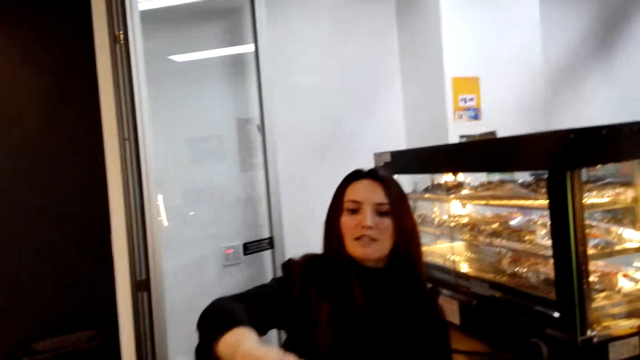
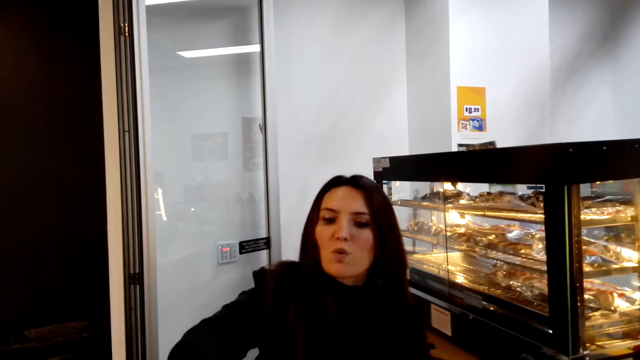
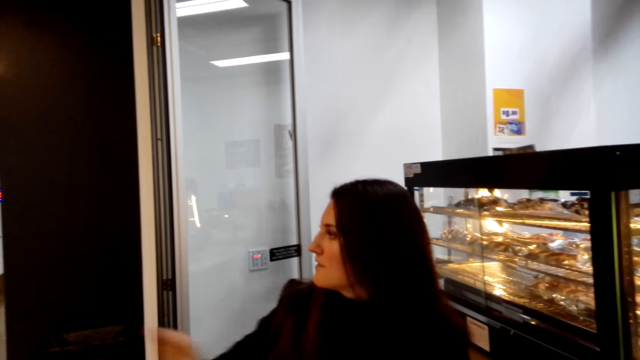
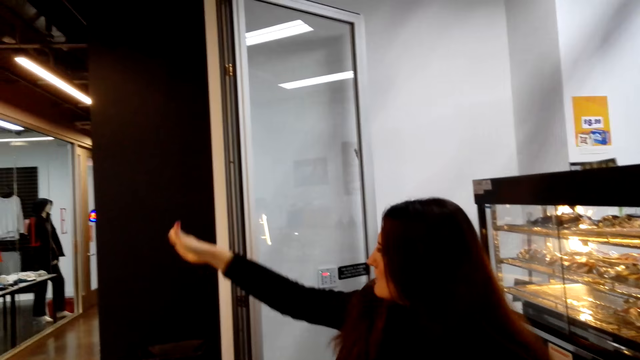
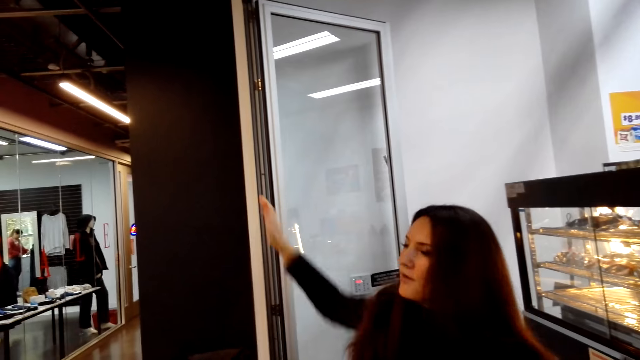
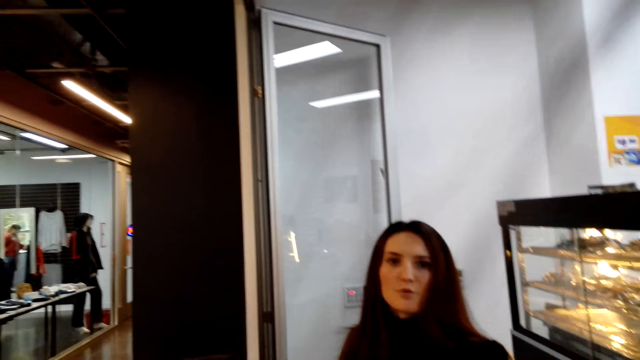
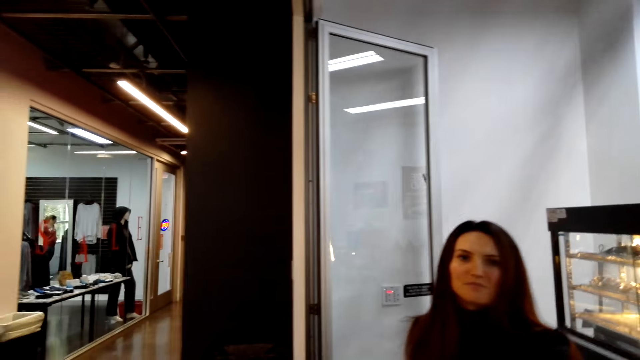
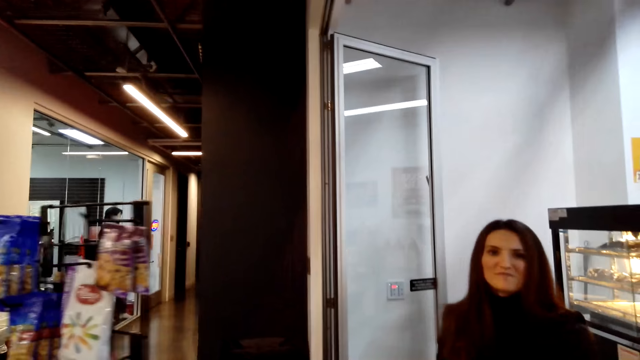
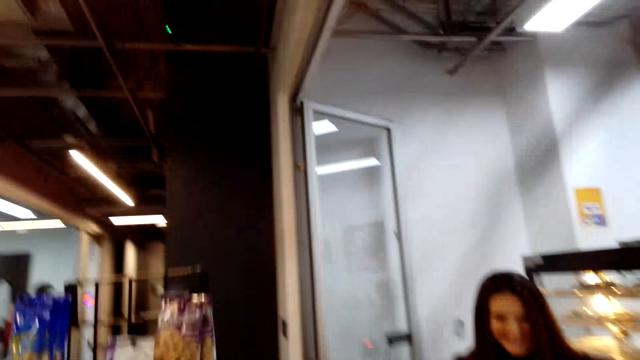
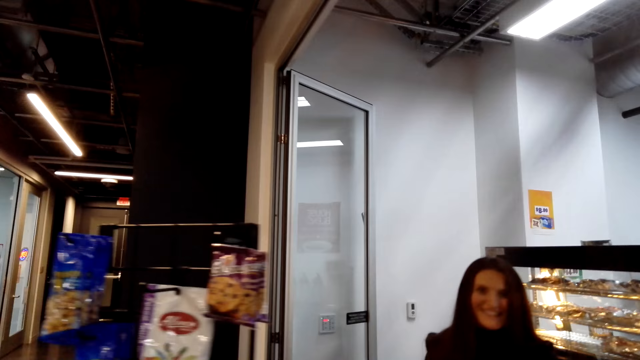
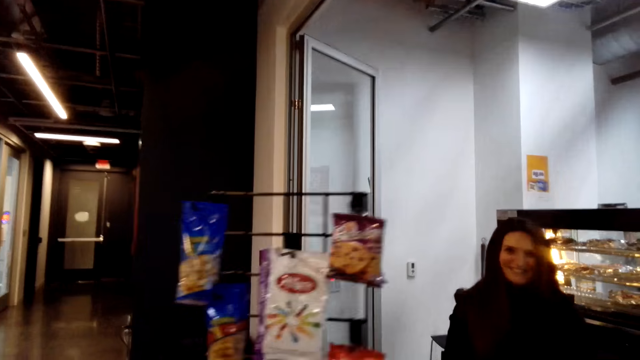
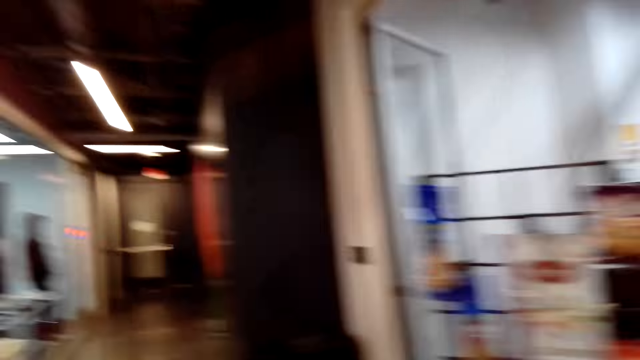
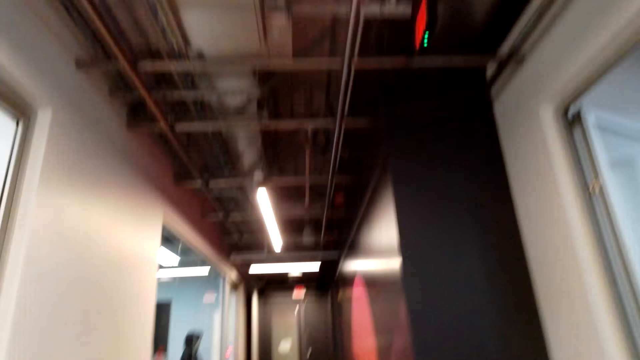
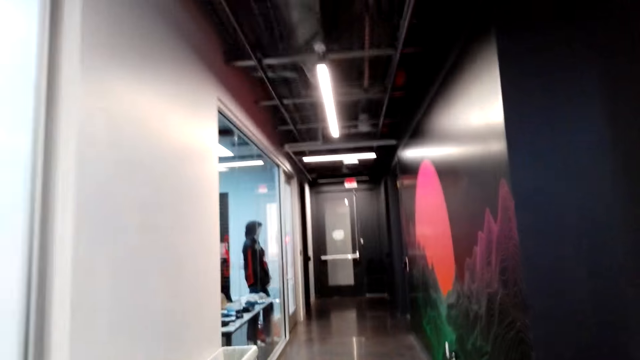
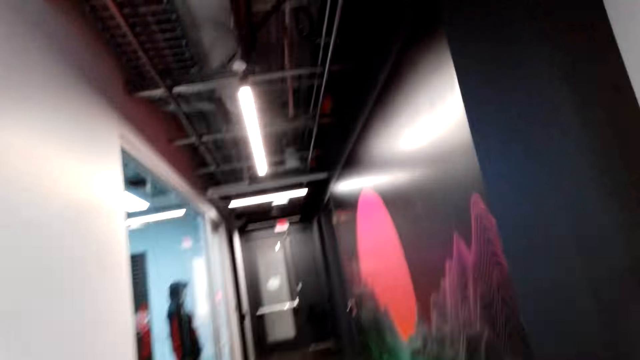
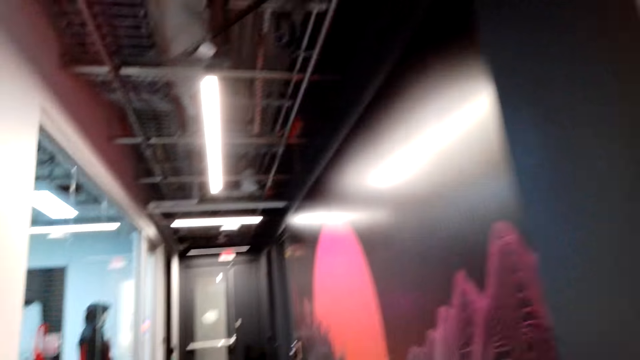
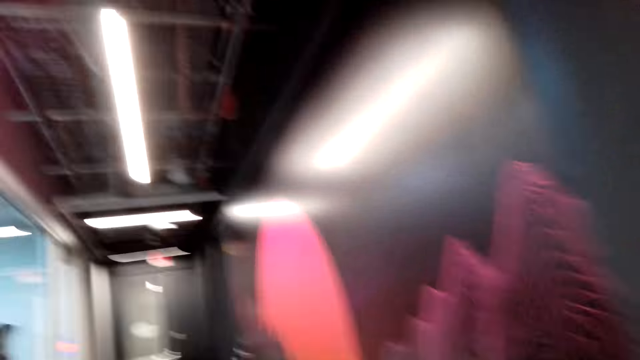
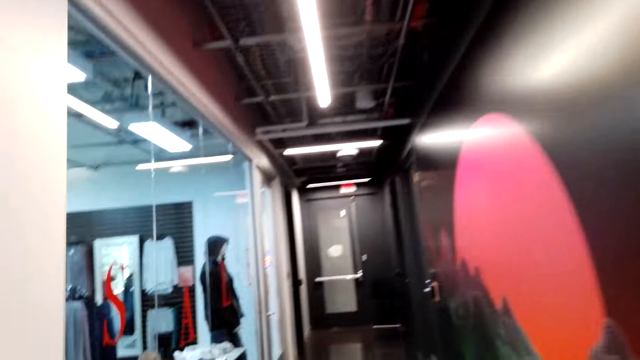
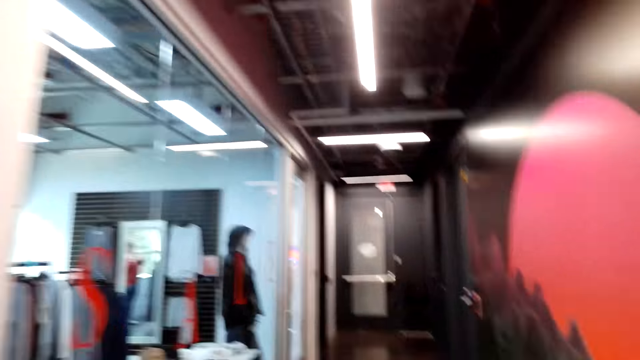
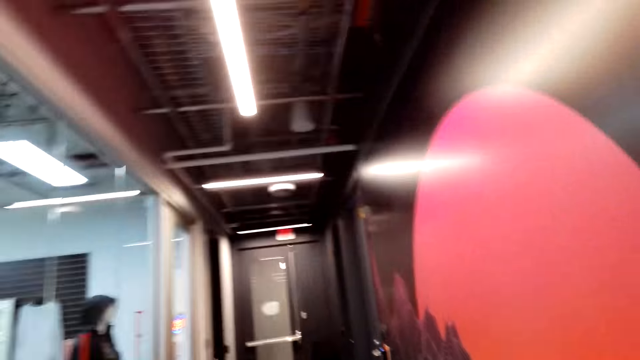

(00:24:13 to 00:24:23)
The woman passes the key to the camera wearer. The camera wearer picks food from the woman and talks with the woman. The woman directs the camera wearer to the ladies' washrooms. The camera wearer walks to the washrooms. They move around the room.

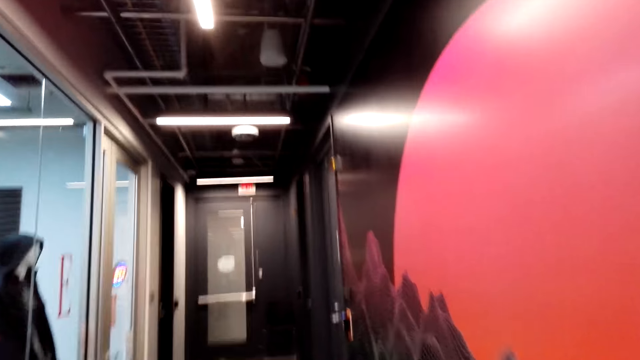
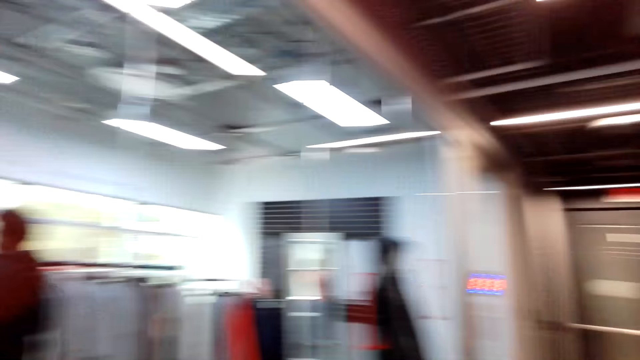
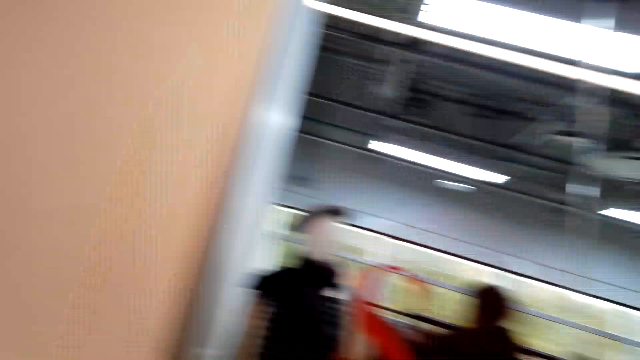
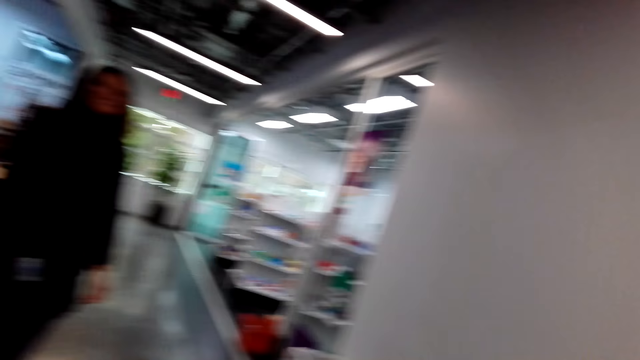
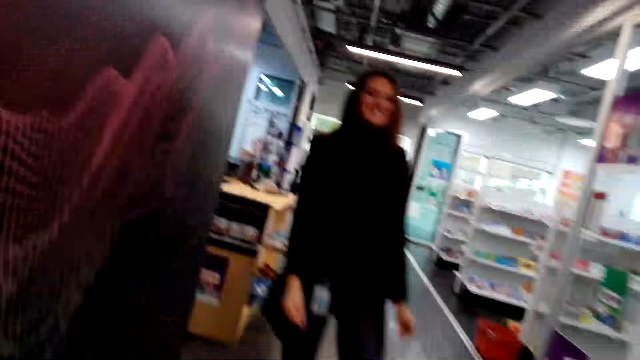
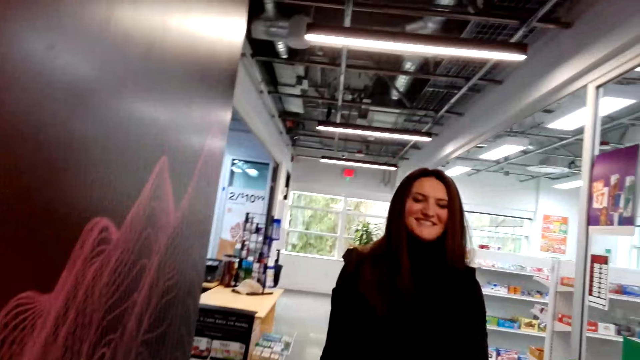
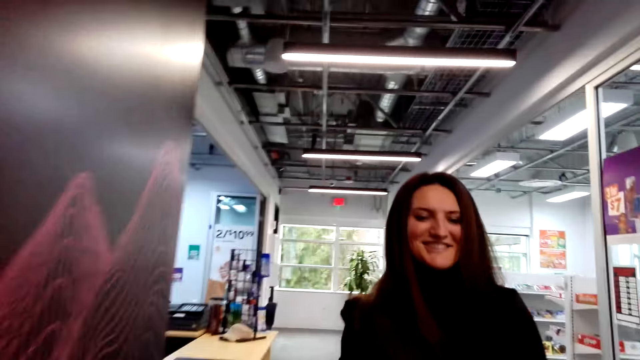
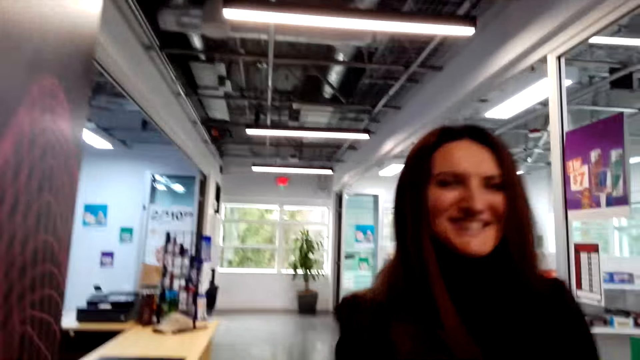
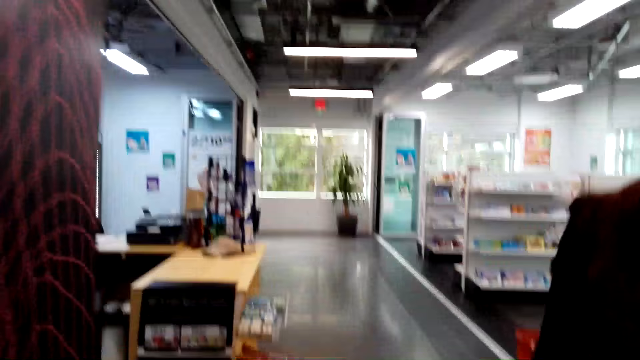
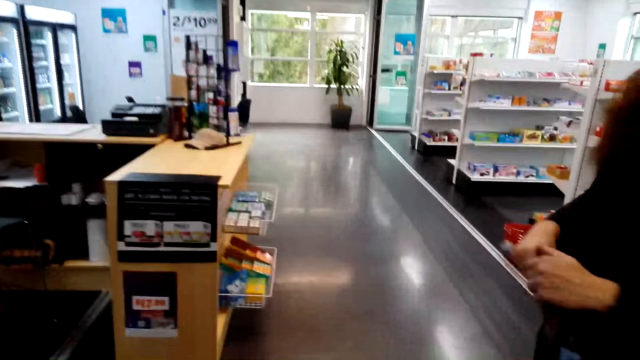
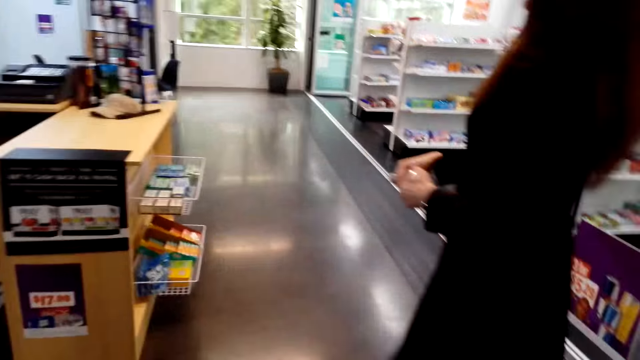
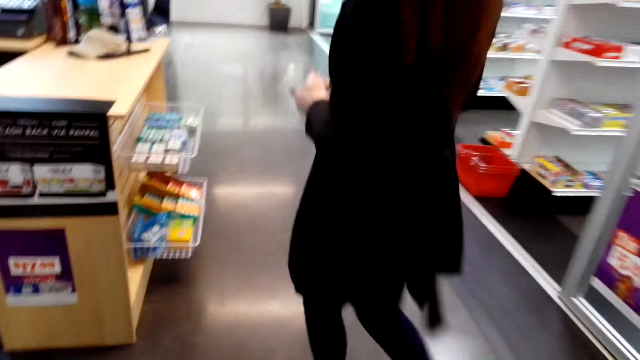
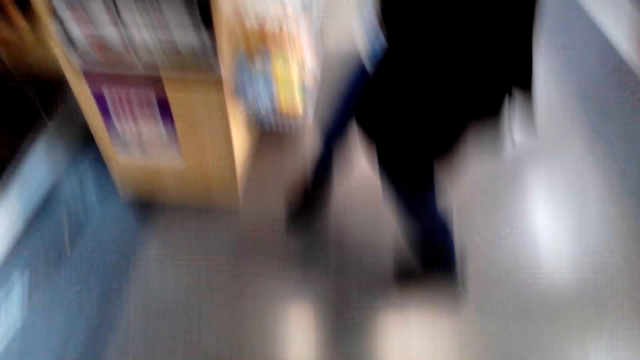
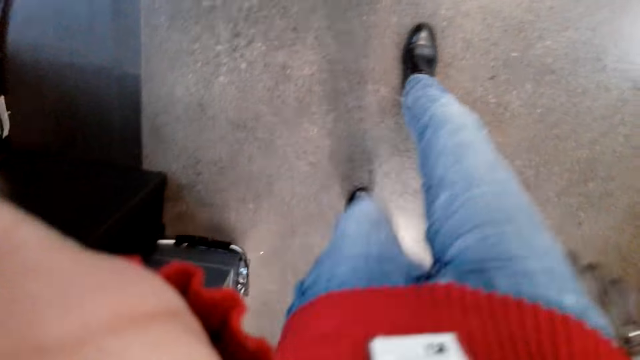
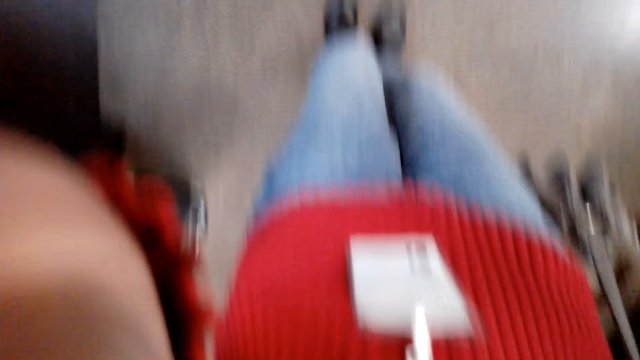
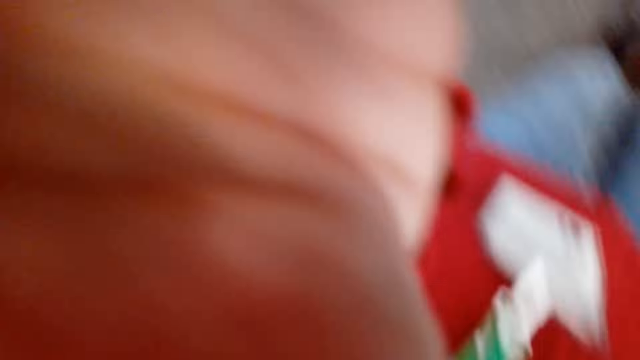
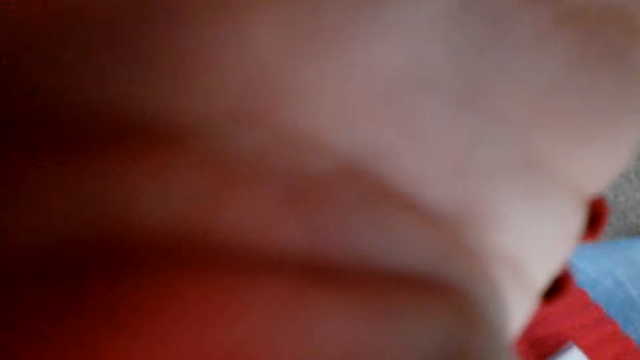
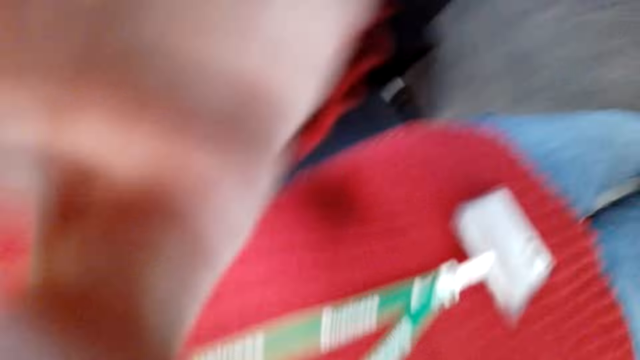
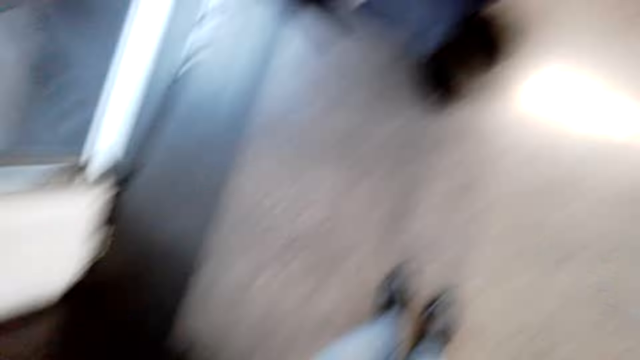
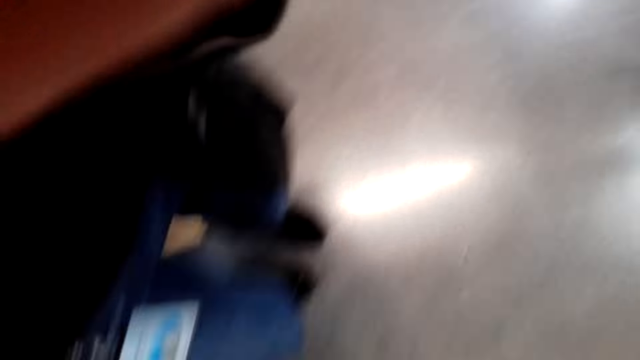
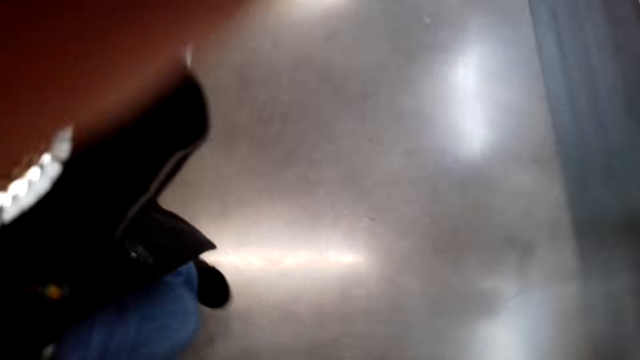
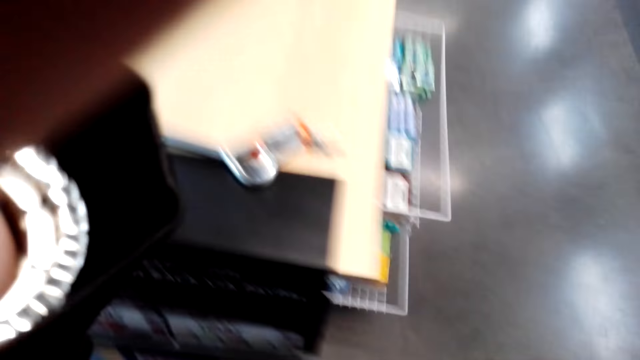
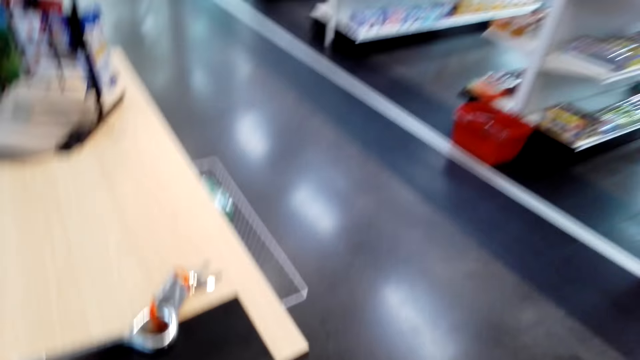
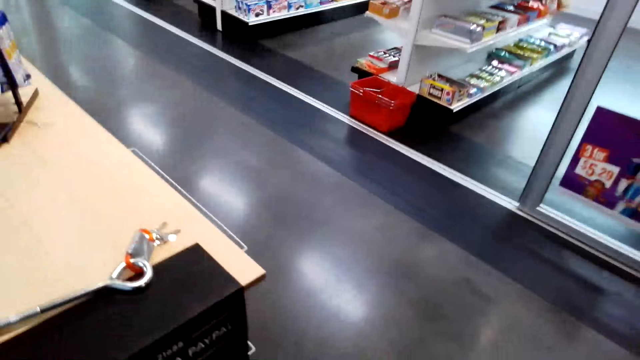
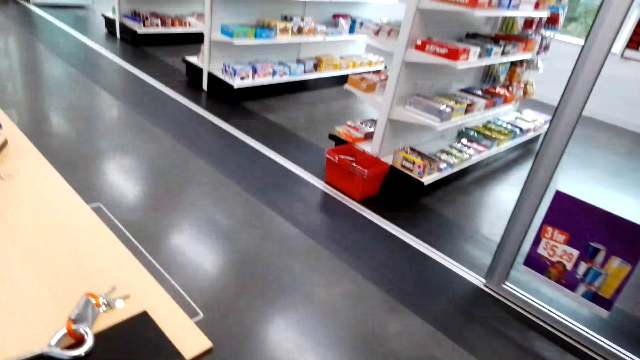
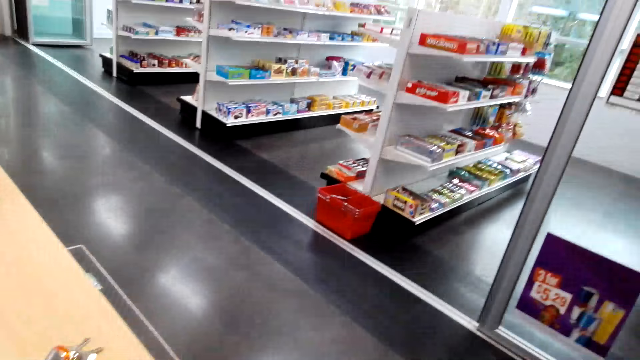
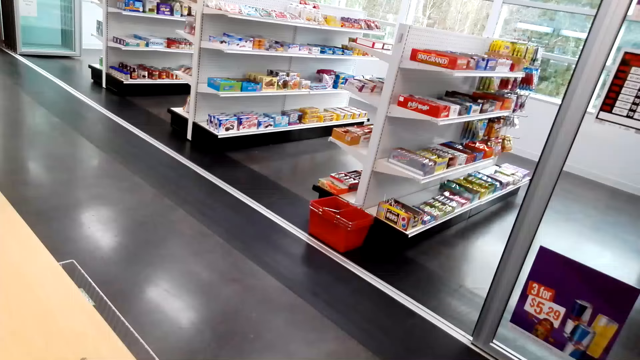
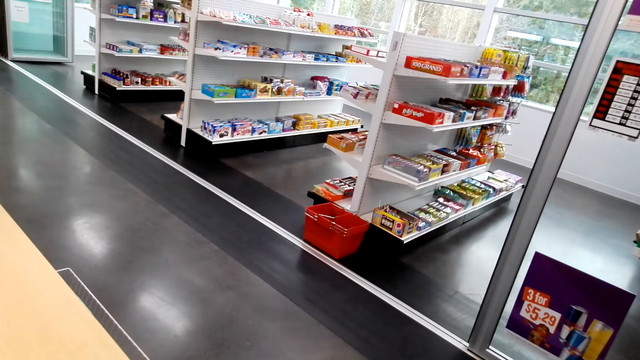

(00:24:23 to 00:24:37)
The camera wearer turns around. They move around the room. The woman converses with the camera wearer. The woman walks away. The camera wearer makes a step forward. They converse with the woman. They fix the camera. They move around the room. They look around the room.
